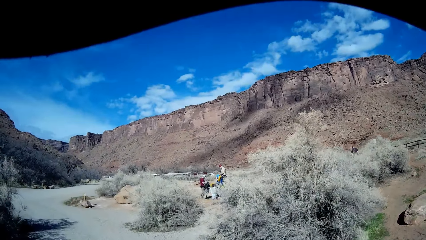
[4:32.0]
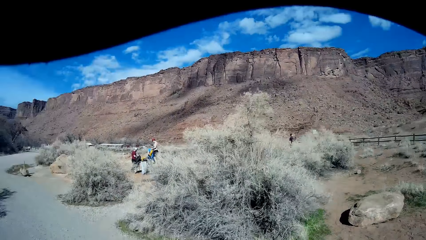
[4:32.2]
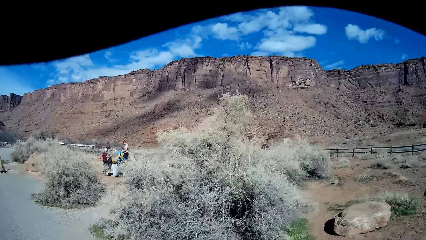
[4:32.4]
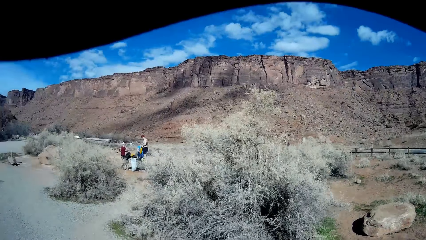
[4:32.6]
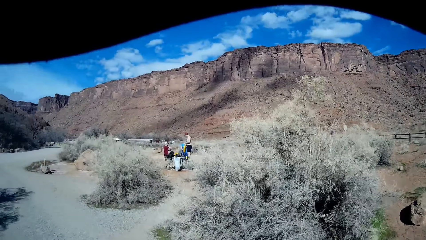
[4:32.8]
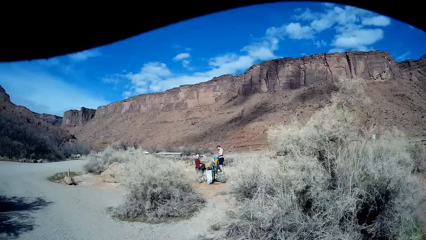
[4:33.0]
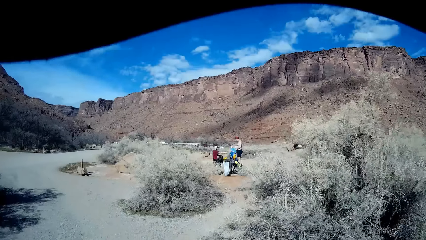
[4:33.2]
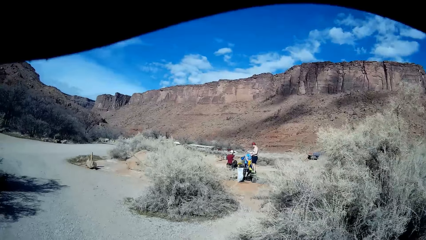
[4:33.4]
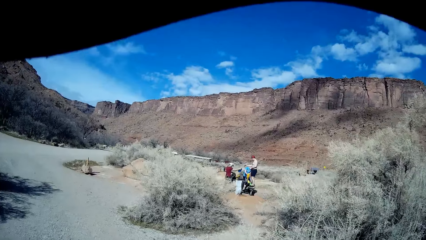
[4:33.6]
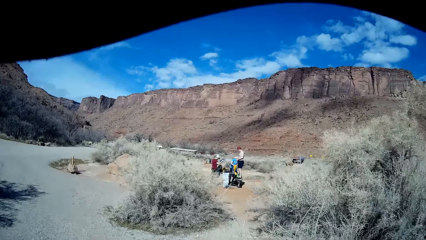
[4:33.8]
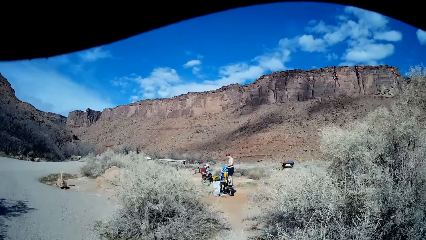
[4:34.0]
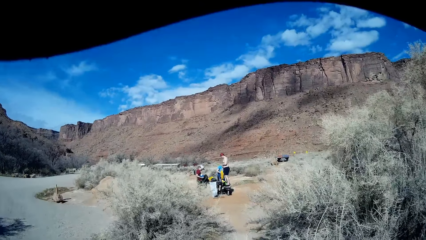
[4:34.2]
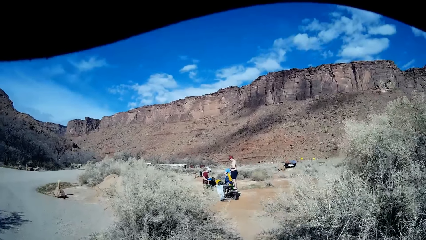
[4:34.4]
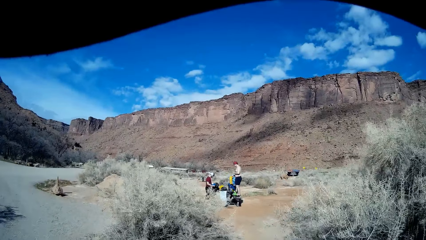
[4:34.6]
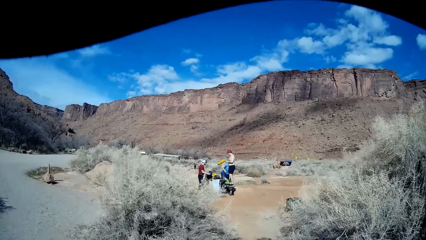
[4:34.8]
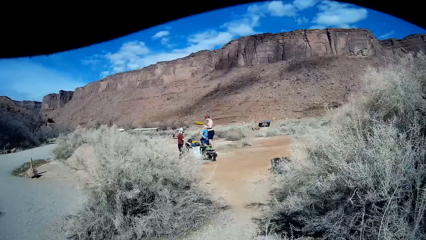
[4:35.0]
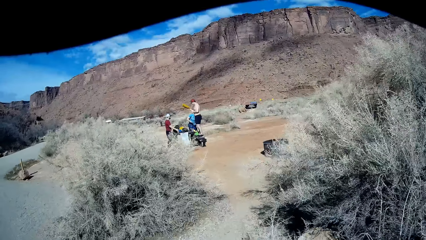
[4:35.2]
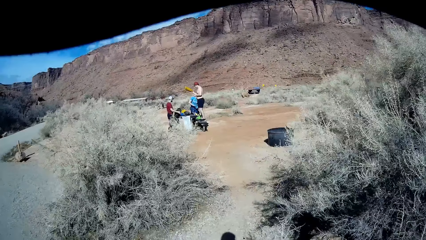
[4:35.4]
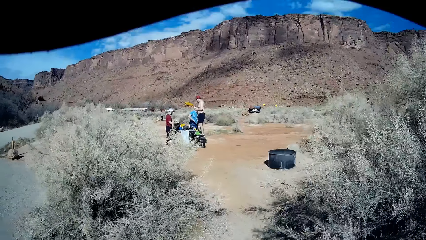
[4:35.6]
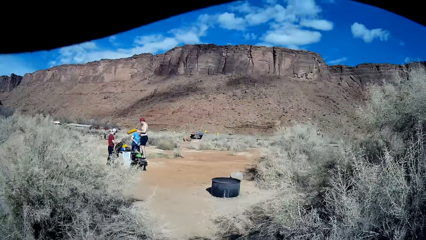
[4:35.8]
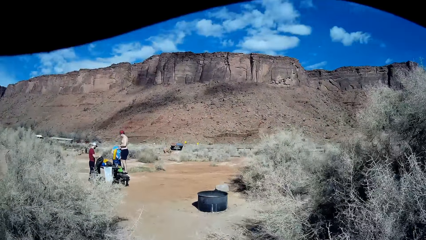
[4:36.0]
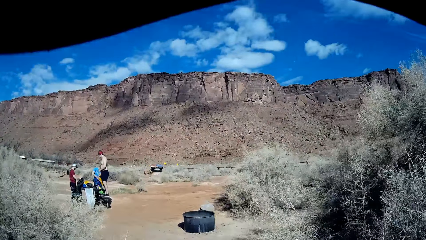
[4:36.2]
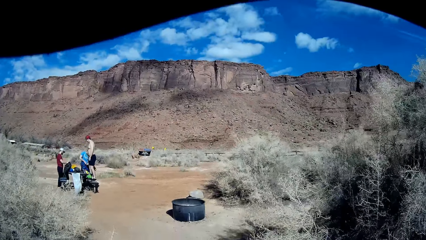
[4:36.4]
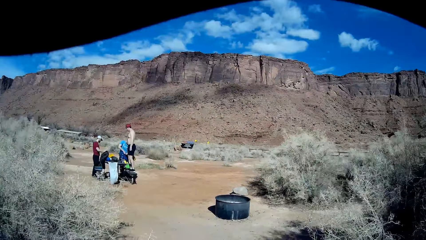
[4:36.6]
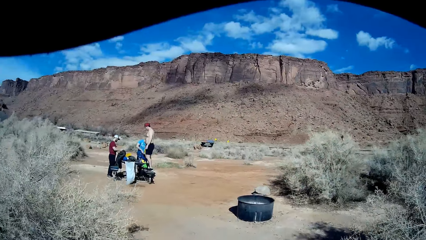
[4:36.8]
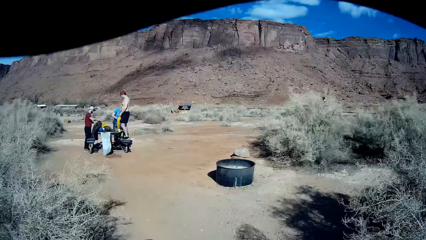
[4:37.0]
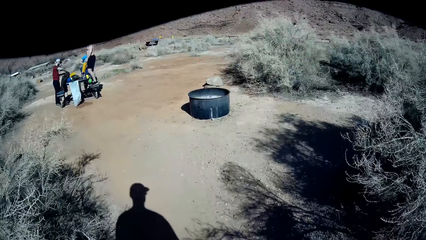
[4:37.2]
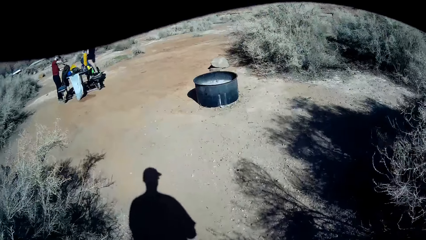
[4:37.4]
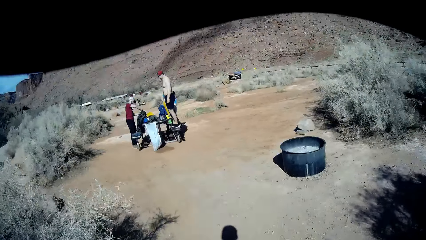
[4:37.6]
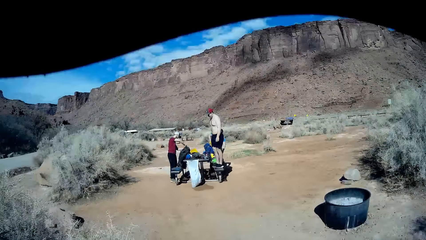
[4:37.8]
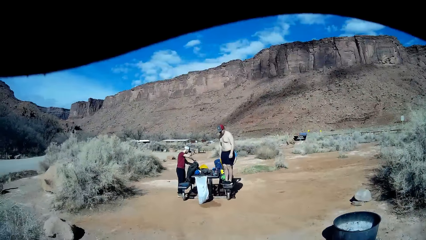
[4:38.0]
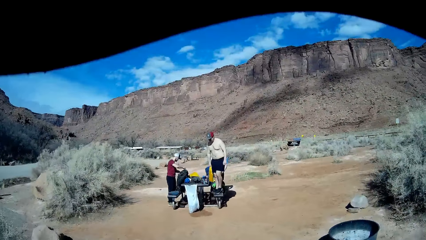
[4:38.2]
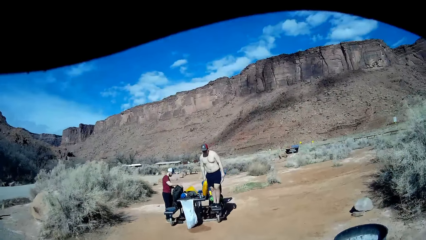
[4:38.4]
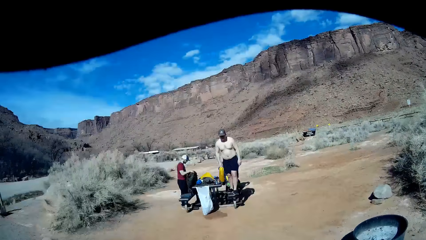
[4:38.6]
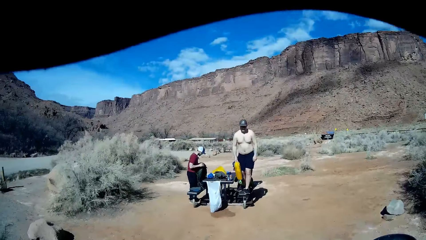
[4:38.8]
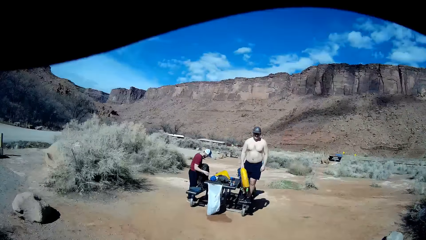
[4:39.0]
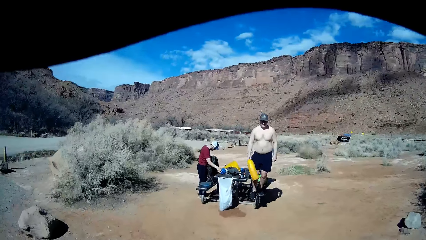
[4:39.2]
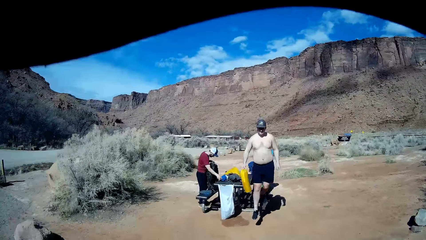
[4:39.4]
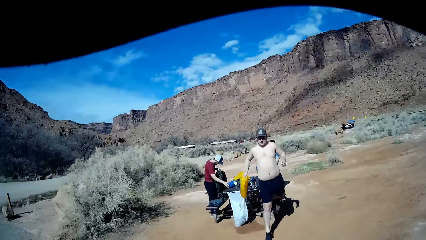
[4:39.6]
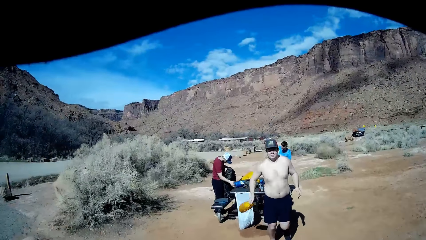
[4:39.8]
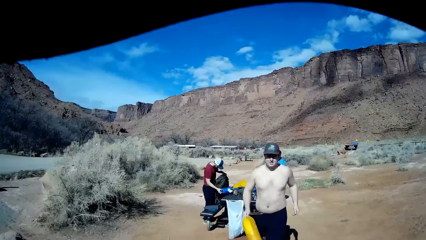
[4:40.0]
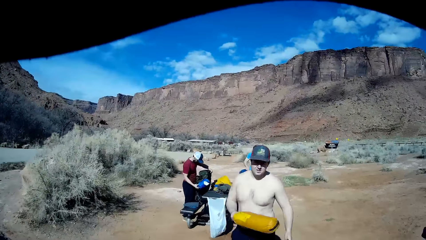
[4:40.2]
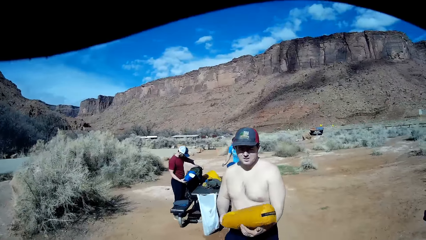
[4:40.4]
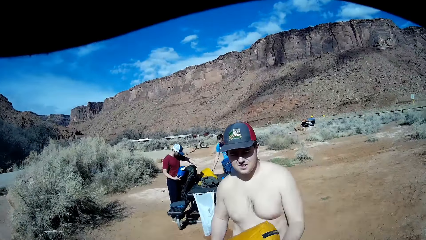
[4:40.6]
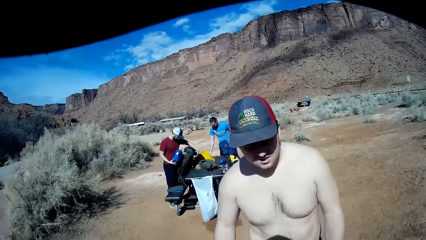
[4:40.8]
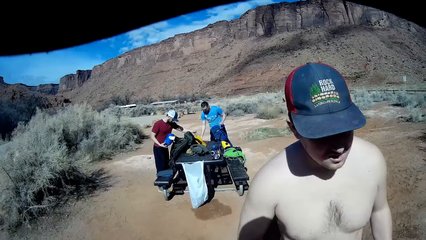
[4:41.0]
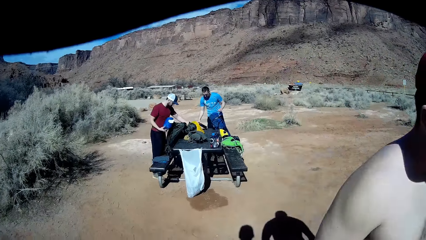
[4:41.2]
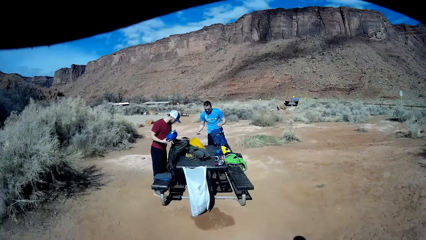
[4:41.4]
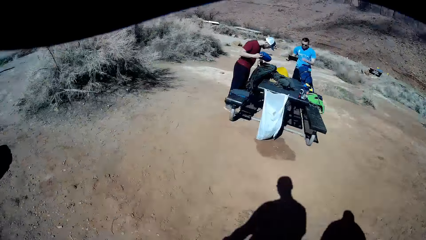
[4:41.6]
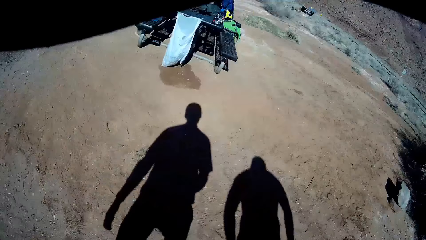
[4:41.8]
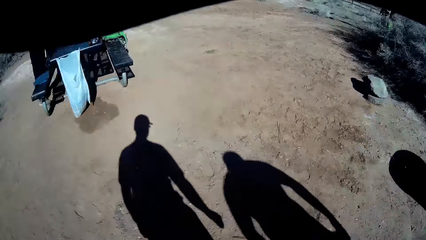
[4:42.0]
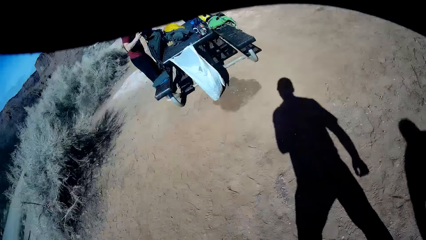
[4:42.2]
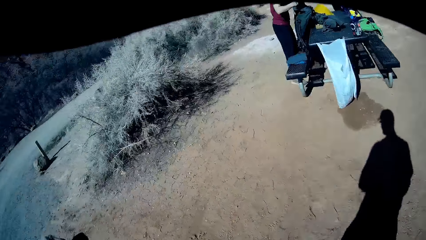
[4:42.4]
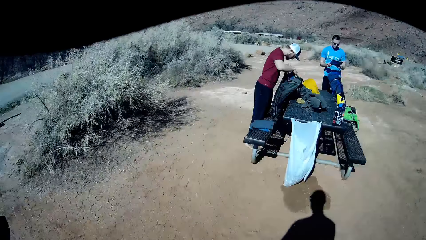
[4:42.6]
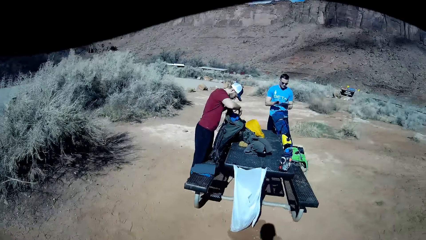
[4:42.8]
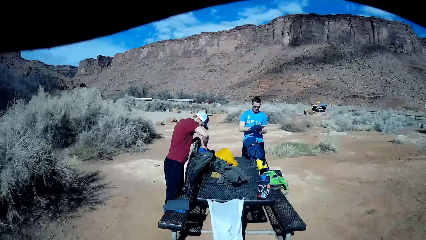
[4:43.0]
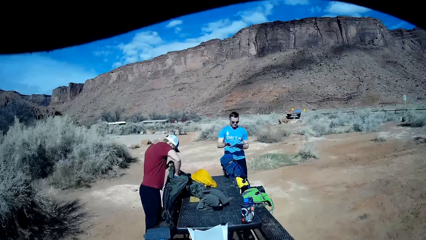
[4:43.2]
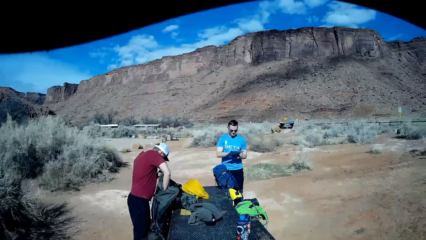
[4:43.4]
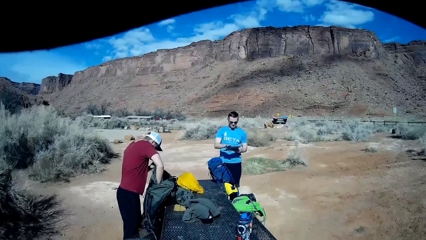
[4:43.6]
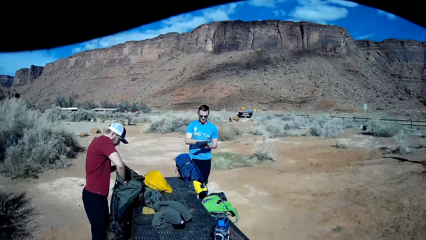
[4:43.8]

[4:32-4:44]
The camera wearer walks towards the table. A man holds a mat with his right hand, and steps down from a bench. Another man walks towards the camera wearer. A third man puts another mat in the backpack. The first man walks past the camera wearer. A fourth man cleans a board with his right hand.

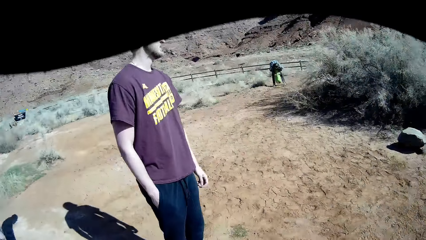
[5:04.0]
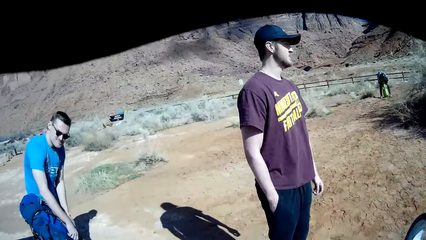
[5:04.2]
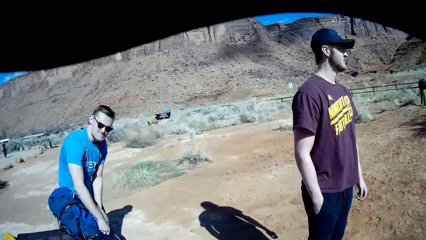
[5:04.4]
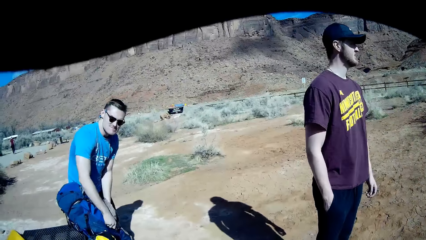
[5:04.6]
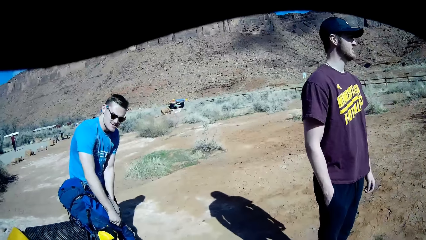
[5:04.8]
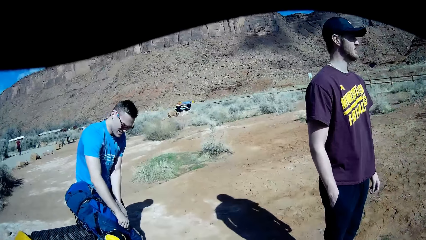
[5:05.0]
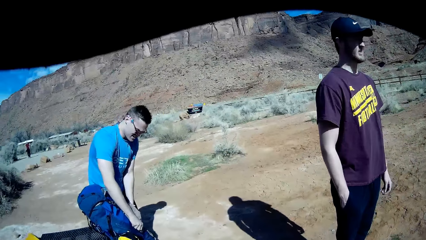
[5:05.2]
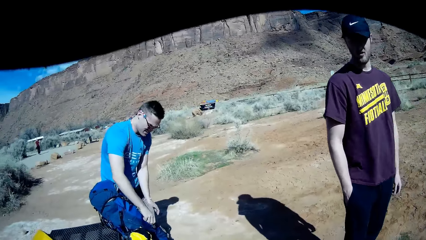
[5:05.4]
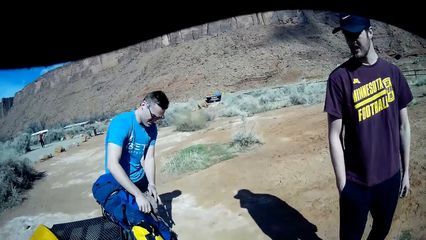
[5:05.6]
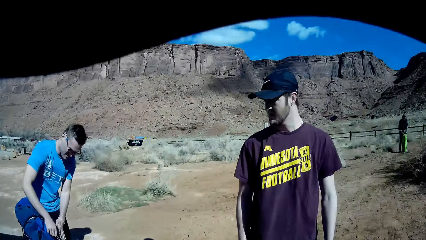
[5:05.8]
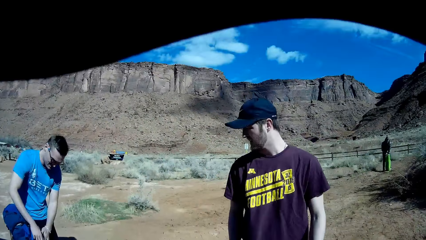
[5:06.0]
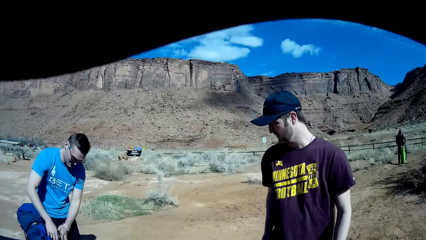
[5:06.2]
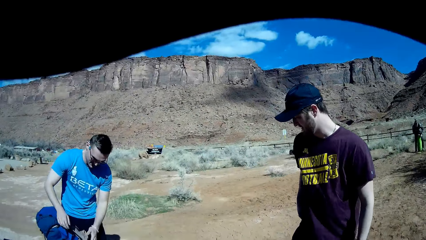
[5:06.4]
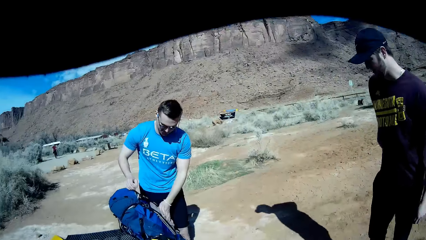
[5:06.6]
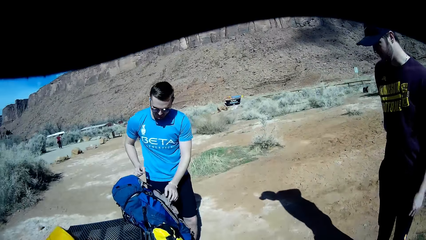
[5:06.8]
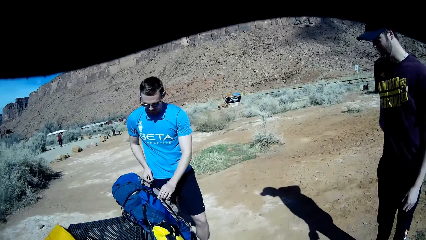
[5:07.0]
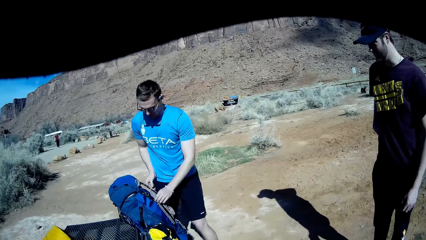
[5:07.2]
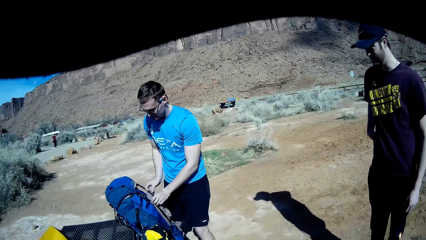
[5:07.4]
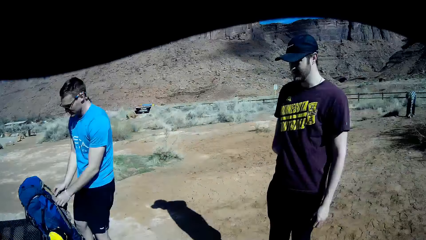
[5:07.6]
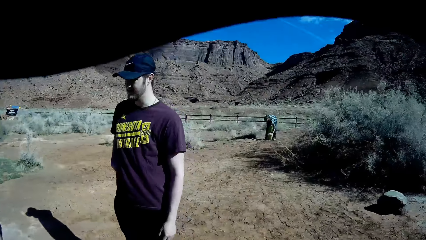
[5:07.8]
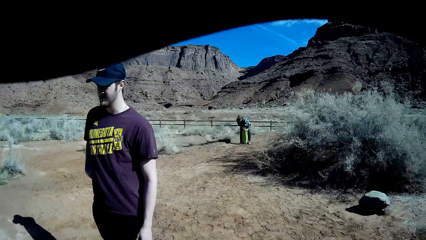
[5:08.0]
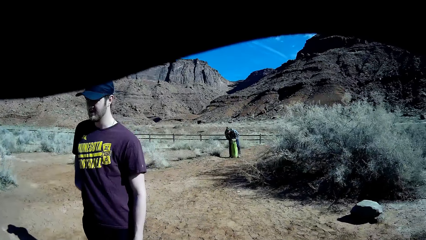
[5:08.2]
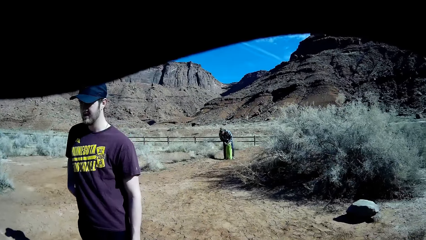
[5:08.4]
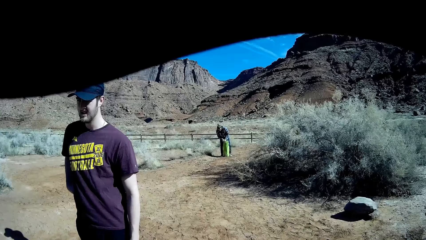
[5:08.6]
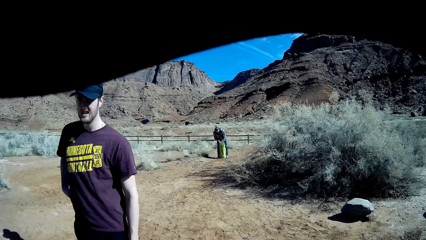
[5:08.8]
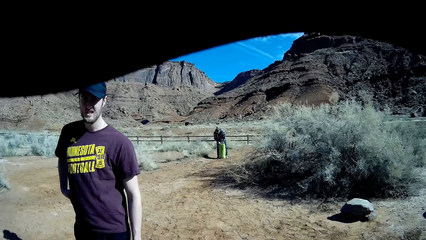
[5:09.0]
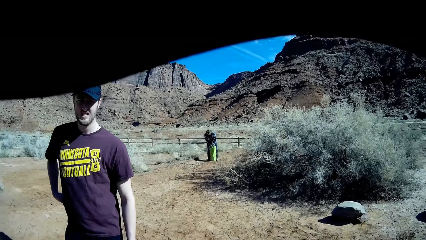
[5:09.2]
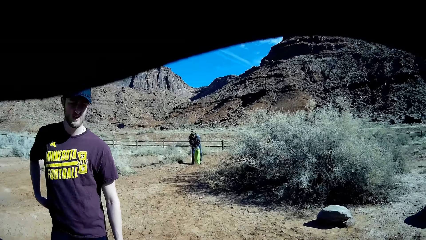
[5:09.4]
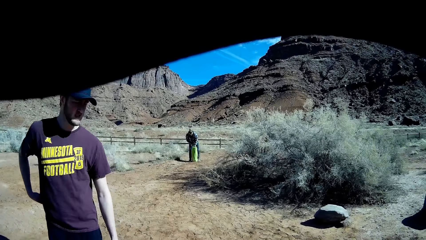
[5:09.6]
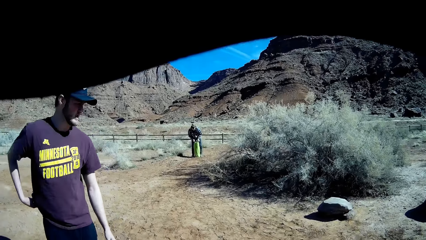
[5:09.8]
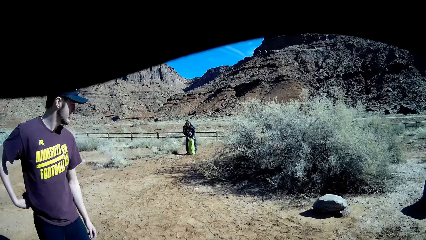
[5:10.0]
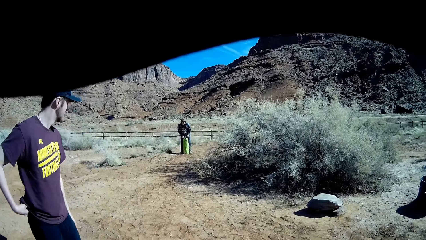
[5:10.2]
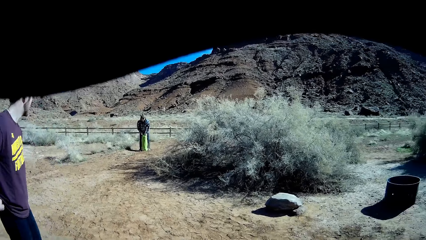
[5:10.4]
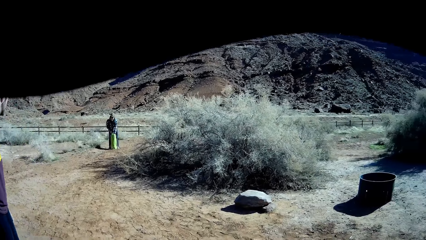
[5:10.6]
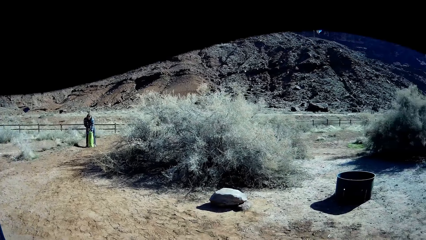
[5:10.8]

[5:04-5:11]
A woman packs a bag. A man looks around the field.
